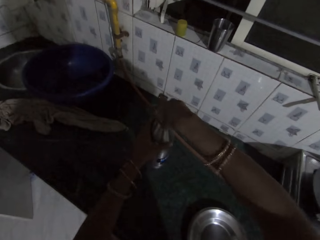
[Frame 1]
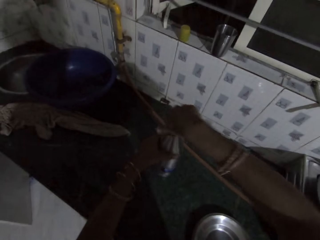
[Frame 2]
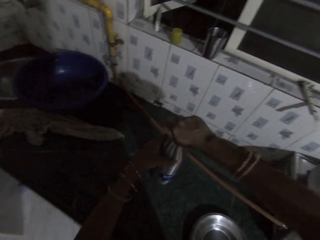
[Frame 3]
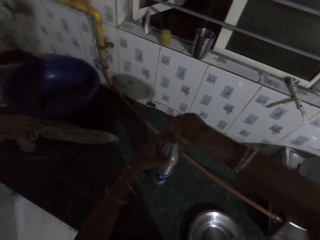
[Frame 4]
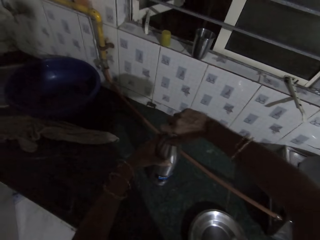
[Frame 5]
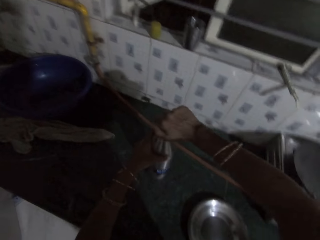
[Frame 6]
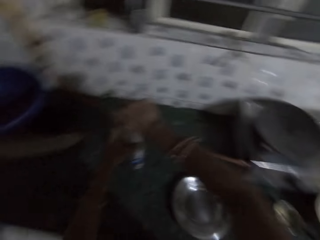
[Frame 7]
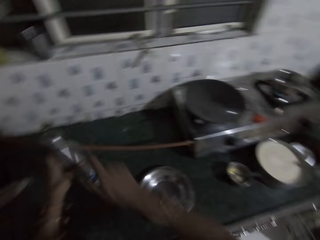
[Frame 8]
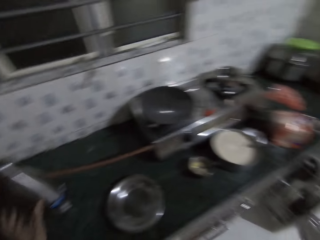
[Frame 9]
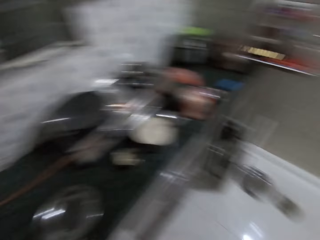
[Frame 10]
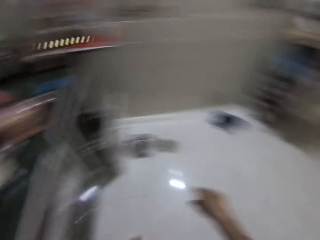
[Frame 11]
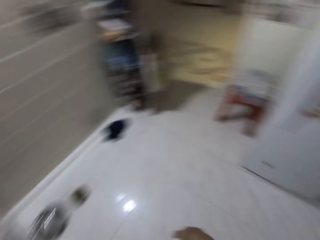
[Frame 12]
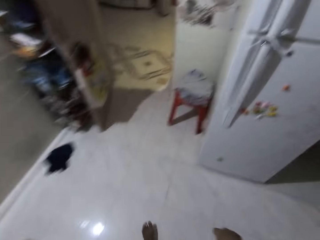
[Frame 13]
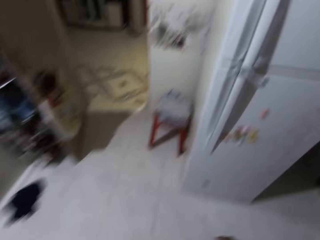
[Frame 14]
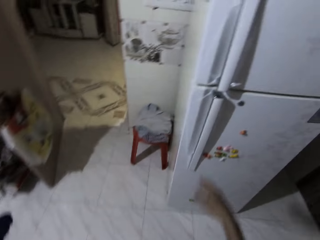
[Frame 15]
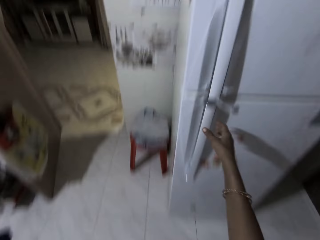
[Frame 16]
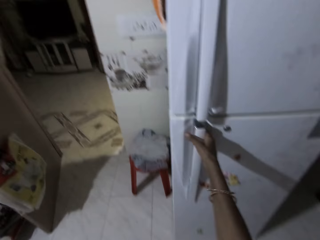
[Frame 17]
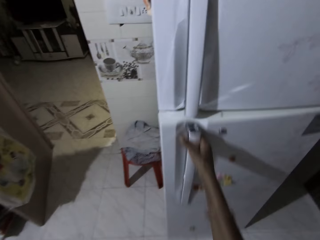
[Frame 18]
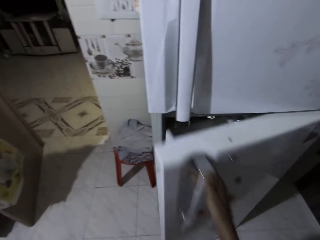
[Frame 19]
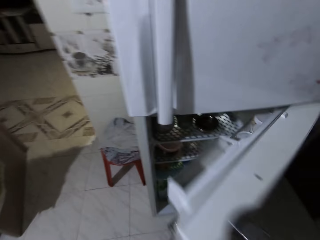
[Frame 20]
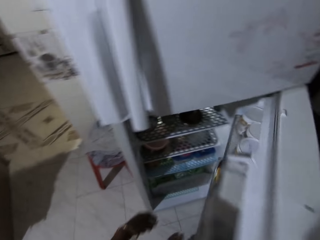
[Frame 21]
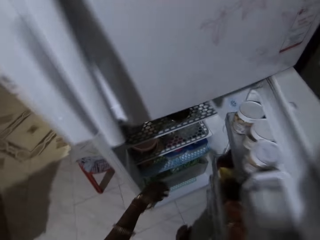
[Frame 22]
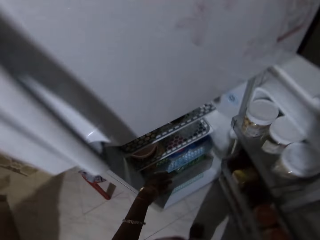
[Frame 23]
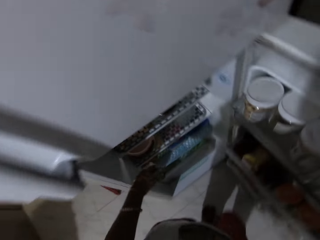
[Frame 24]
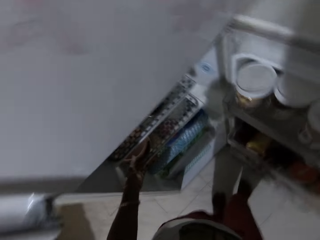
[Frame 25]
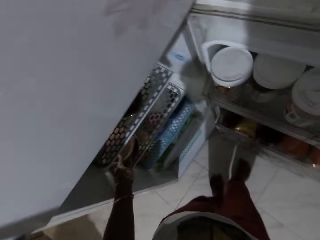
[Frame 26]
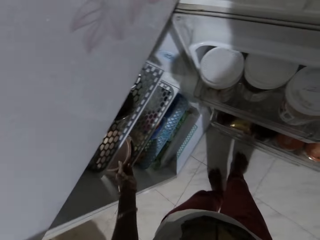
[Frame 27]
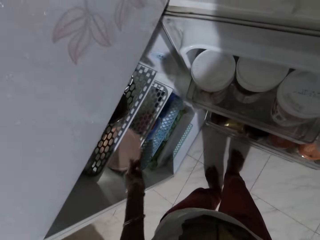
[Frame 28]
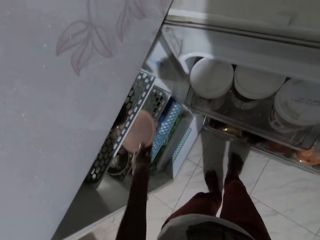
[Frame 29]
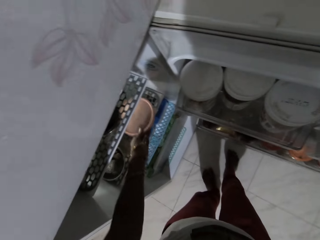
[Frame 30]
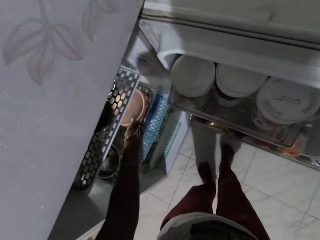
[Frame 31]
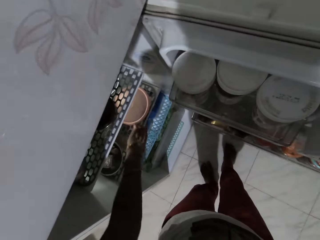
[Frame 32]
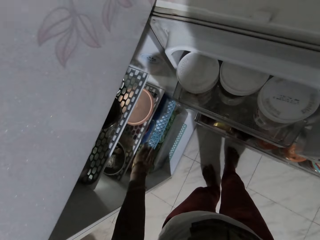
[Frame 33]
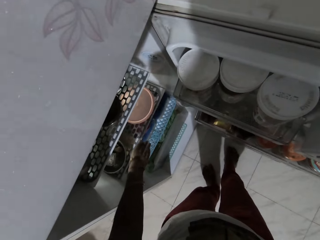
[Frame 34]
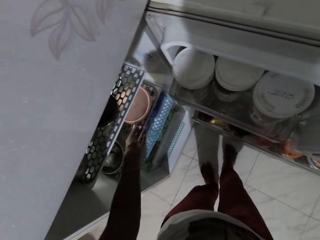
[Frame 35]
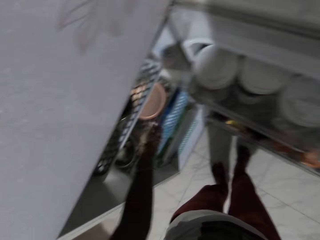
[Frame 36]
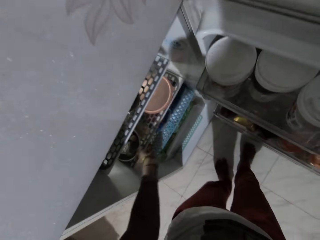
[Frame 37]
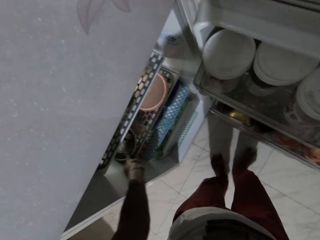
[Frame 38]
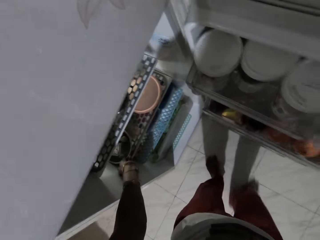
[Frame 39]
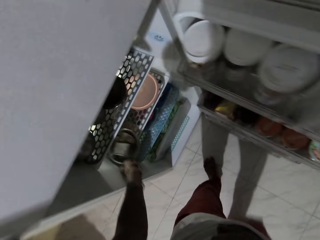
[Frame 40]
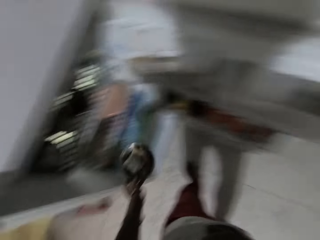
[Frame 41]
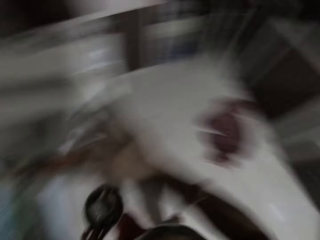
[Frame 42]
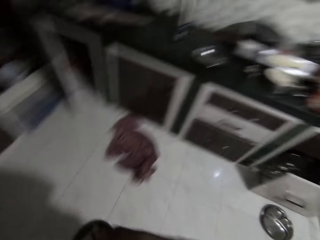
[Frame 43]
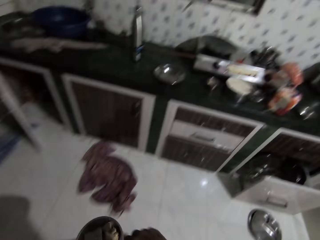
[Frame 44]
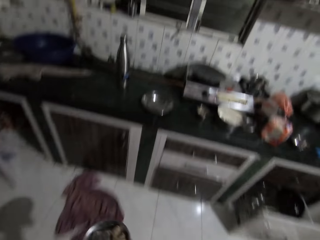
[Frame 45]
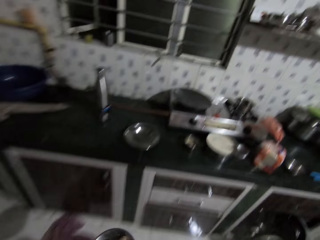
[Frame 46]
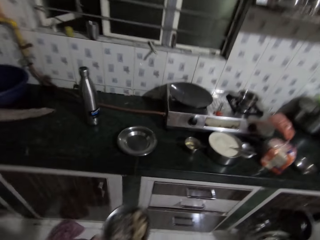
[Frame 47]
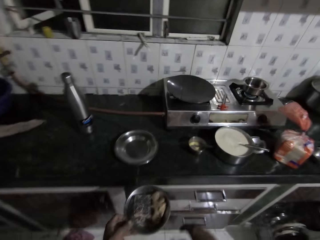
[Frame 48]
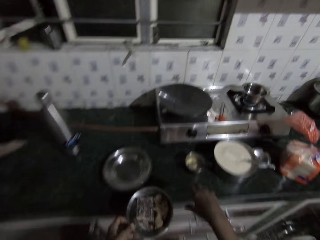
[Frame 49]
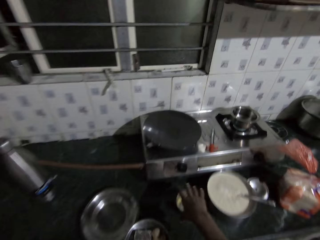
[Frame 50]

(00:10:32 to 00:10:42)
The camera wearer closes the bottle. She opens the fridge with her right hand. She moves a container in the fridge with her left hand. She holds a tin. She picks up a bowl from the fridge with her left hand.

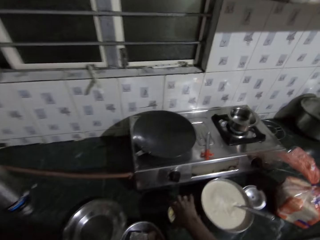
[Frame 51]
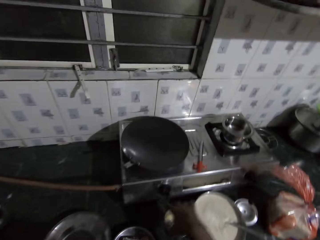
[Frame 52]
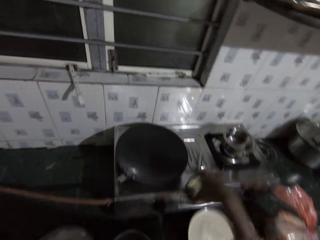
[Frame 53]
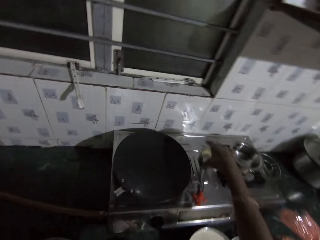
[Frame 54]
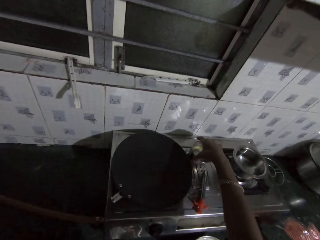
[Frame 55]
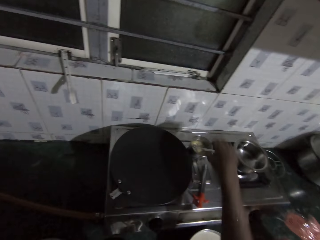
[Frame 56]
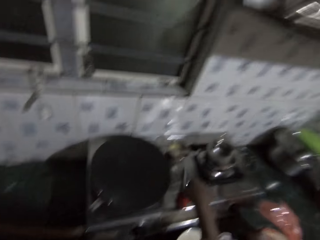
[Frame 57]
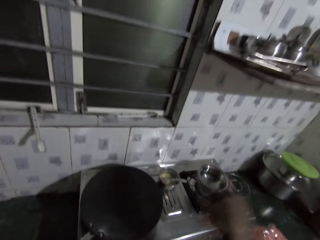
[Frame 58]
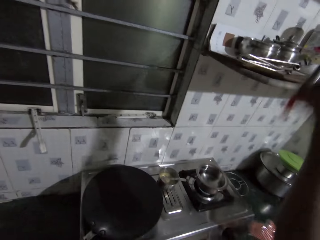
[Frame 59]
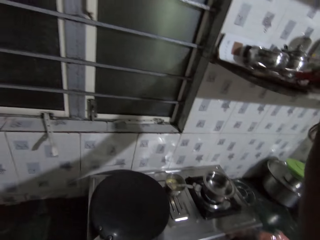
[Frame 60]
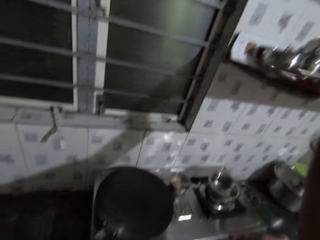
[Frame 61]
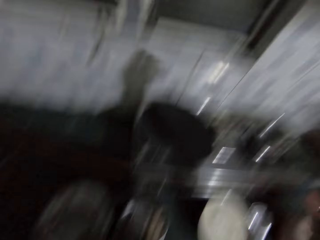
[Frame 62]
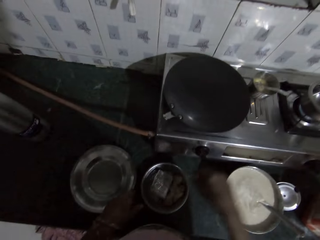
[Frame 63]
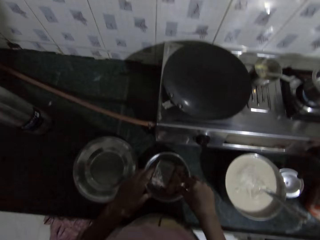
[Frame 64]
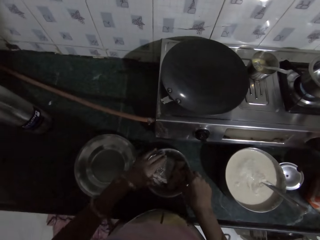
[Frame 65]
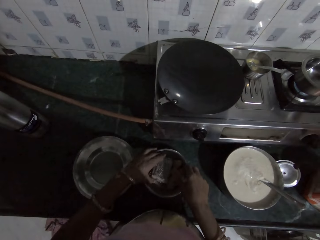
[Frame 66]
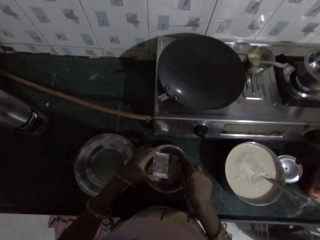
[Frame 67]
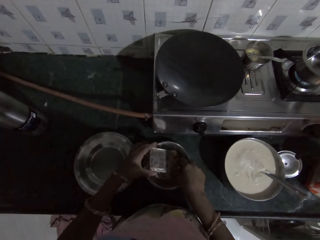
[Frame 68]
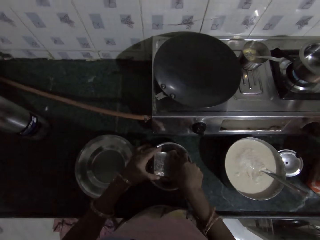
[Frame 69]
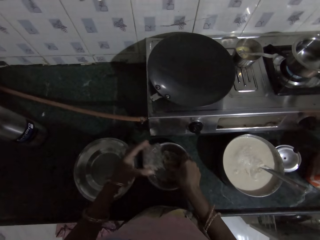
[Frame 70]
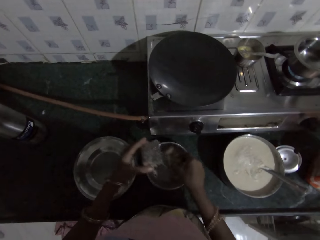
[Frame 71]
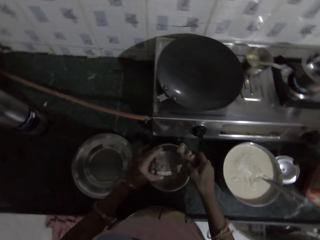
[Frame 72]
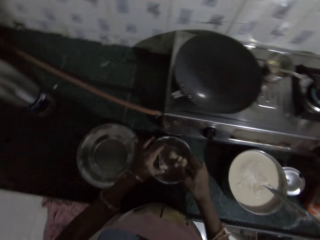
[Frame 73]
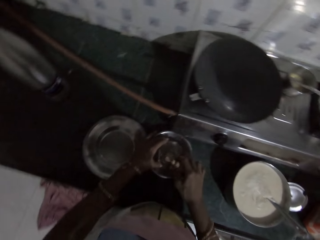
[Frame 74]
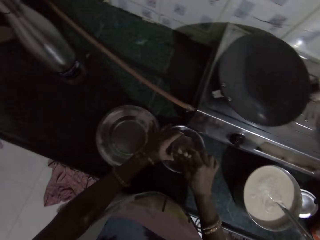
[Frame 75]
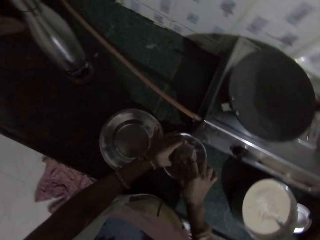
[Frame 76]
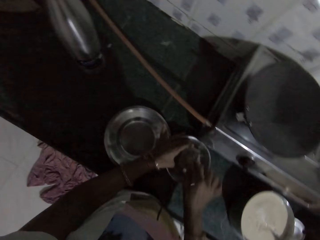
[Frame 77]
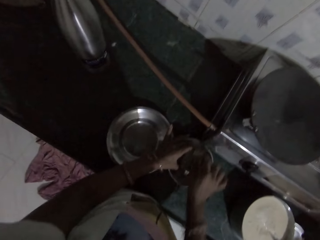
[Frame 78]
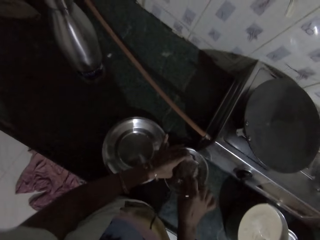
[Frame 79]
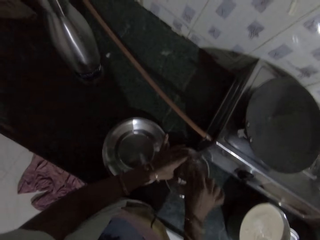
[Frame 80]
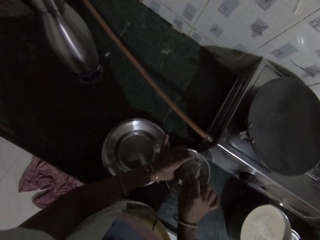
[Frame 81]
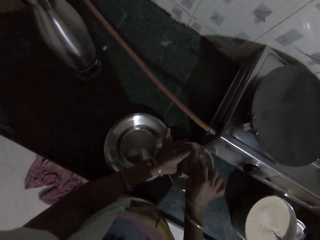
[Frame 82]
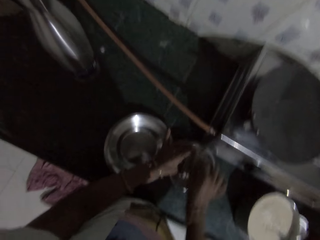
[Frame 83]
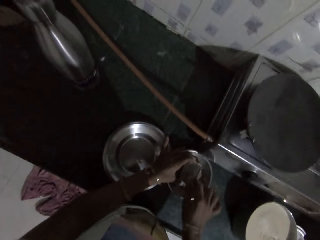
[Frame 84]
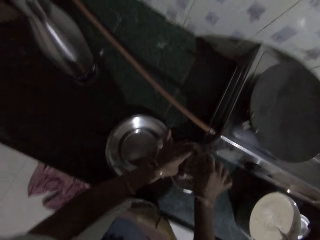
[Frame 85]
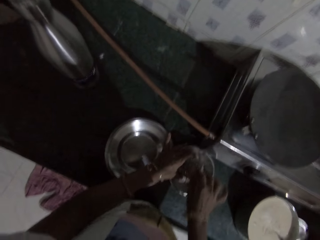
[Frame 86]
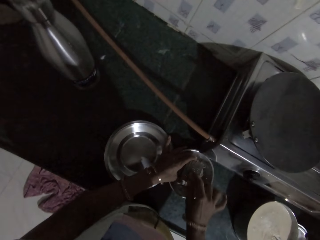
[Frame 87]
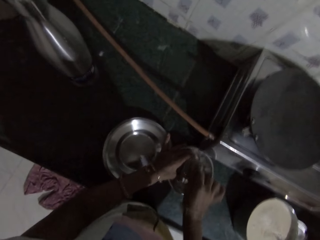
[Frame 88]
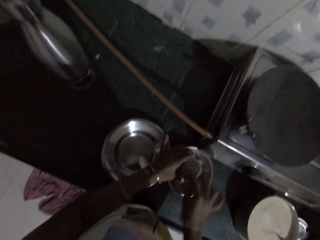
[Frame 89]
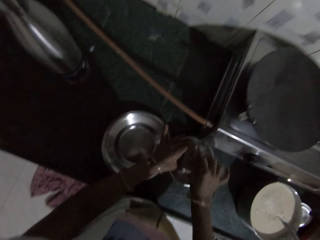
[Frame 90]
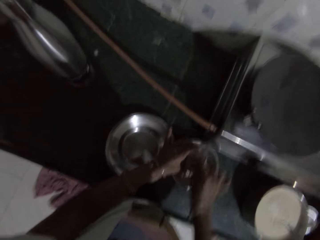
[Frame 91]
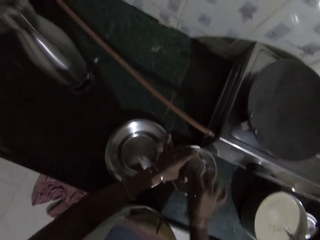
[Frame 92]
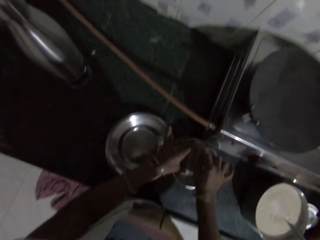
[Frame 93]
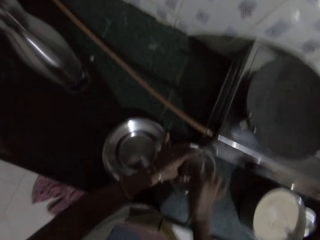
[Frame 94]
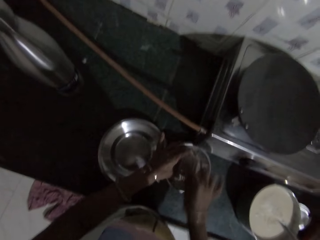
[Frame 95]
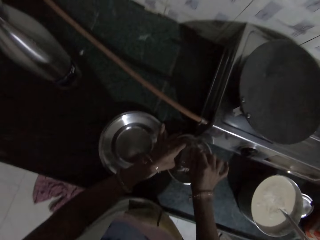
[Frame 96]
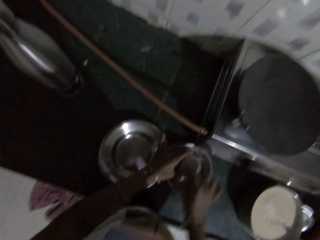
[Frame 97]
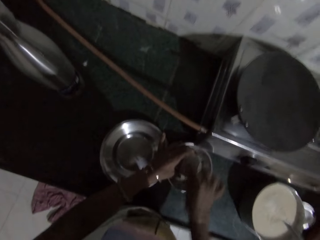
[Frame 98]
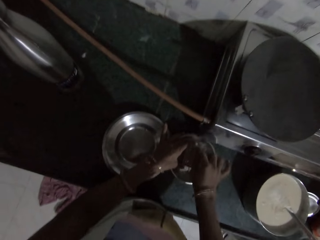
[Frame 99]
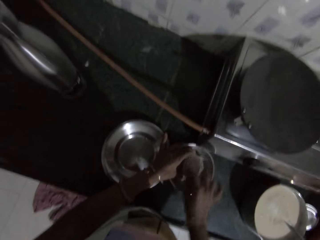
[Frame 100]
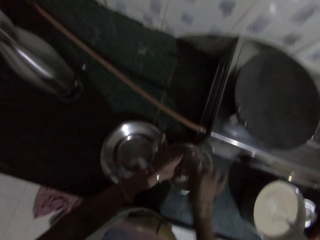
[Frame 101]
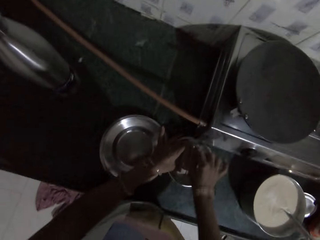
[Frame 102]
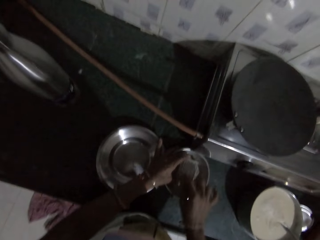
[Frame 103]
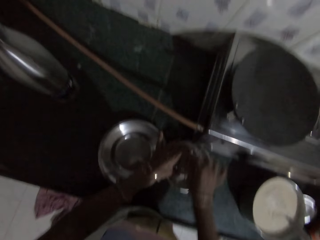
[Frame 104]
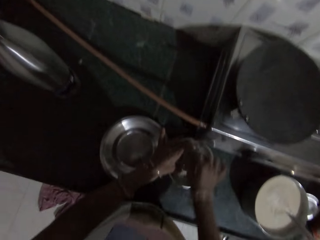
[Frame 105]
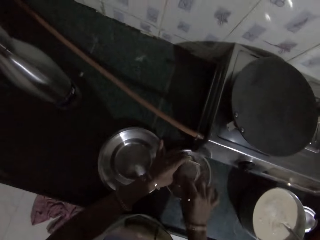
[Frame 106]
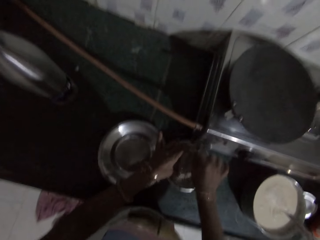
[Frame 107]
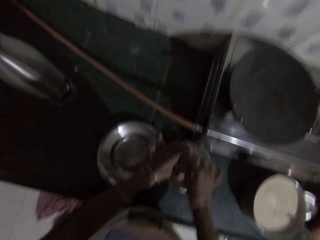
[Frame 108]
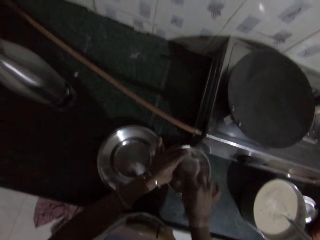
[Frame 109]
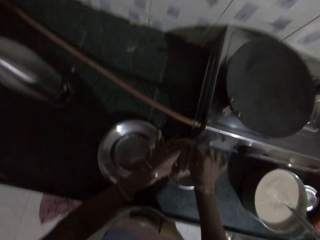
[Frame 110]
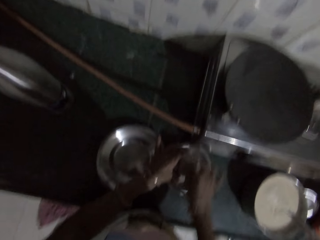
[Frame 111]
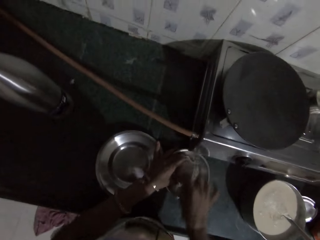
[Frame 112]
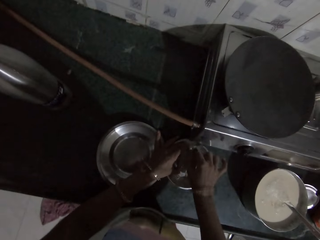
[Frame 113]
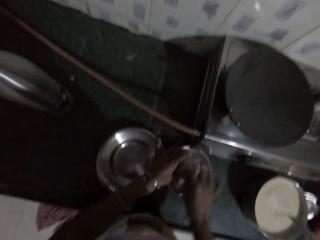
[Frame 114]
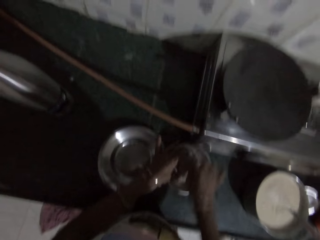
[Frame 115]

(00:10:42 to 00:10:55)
The camera wearer places the bowl in her left hand on the kitchen countertop. She picks up a bowl of oil from the kitchen countertop with her right hand. She places the bowl of oil in her right hand on the gas stove on the kitchen countertop. She picks up the gas lighter from the gas stove on the kitchen countertop with her right hand. She places the gas lighter in her right hand on the platform. She picks up a grater from the bowl on the kitchen countertop with her left hand. She picks up a ginger from the bowl on the kitchen countertop with her right hand. She grates the ginger in her right hand on the grater in her left hand.
